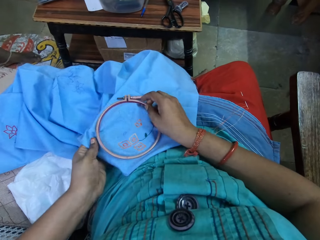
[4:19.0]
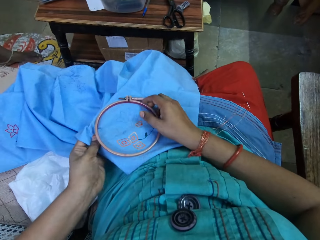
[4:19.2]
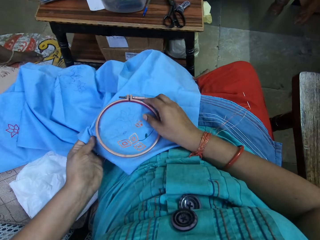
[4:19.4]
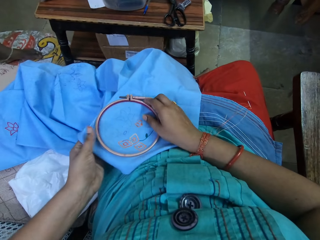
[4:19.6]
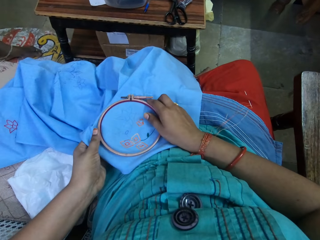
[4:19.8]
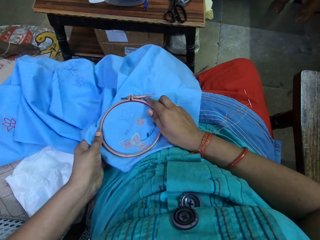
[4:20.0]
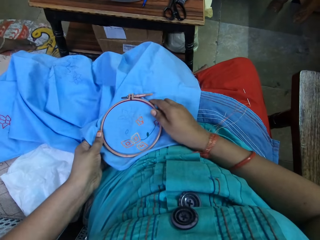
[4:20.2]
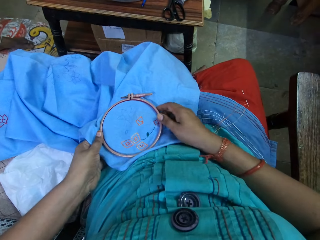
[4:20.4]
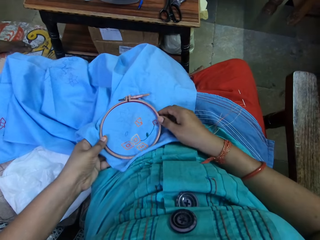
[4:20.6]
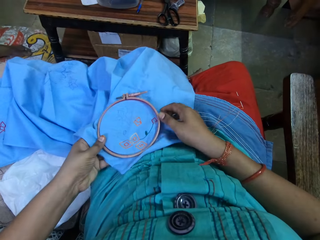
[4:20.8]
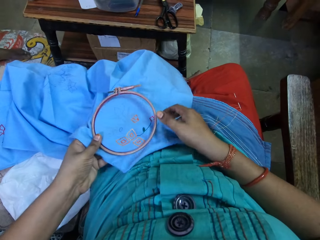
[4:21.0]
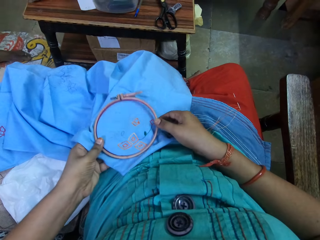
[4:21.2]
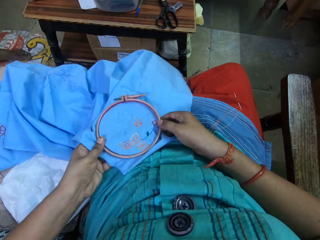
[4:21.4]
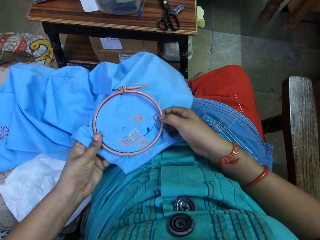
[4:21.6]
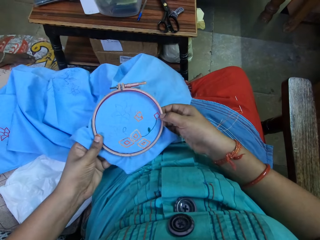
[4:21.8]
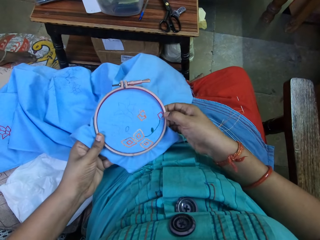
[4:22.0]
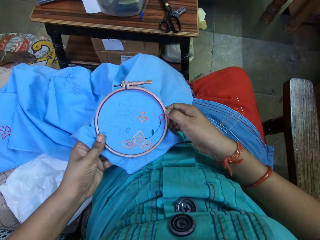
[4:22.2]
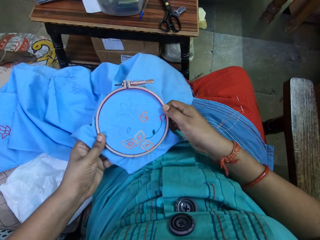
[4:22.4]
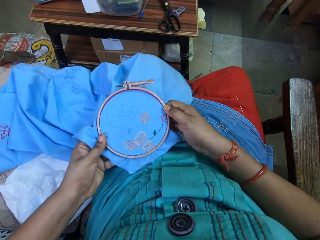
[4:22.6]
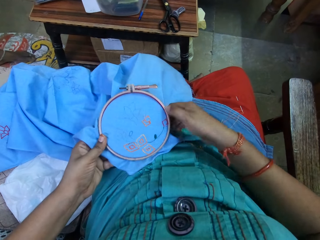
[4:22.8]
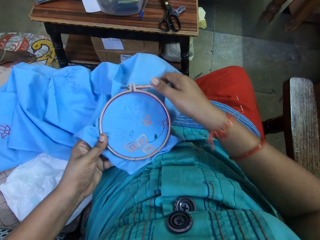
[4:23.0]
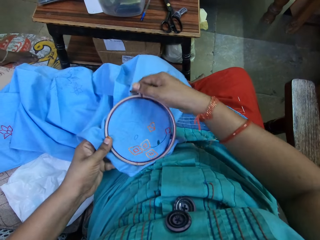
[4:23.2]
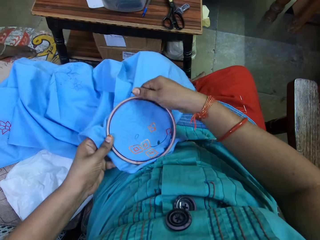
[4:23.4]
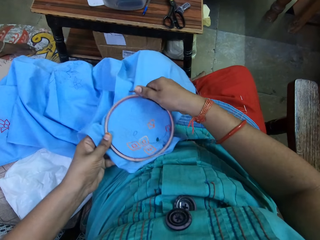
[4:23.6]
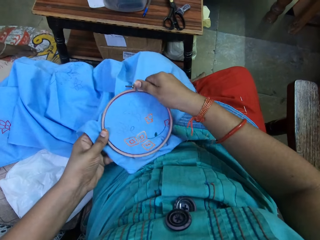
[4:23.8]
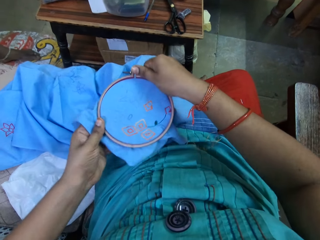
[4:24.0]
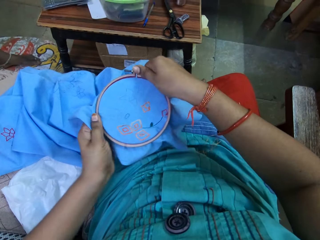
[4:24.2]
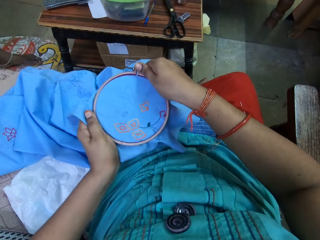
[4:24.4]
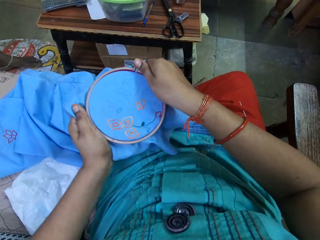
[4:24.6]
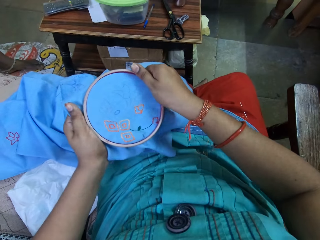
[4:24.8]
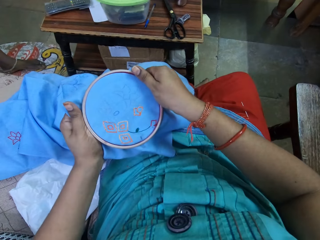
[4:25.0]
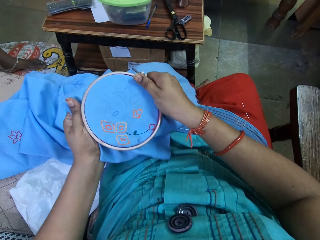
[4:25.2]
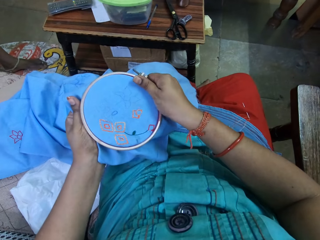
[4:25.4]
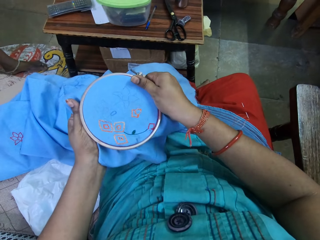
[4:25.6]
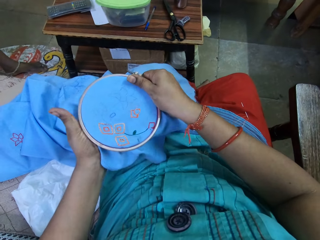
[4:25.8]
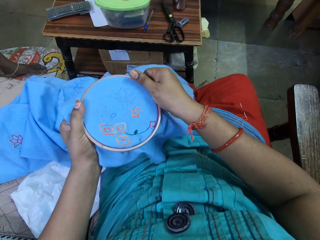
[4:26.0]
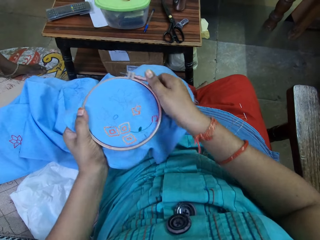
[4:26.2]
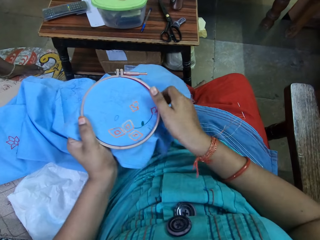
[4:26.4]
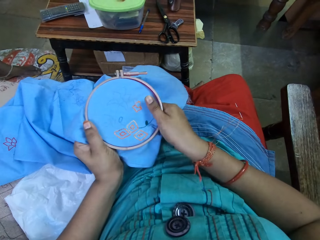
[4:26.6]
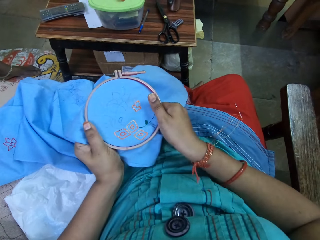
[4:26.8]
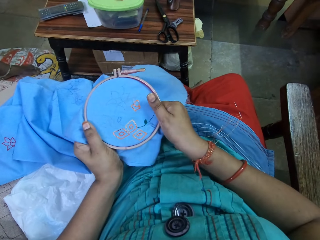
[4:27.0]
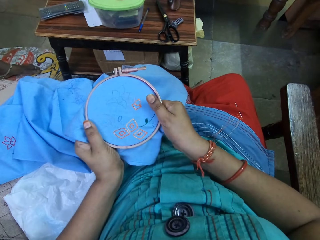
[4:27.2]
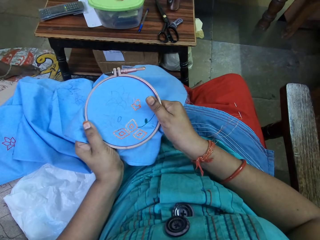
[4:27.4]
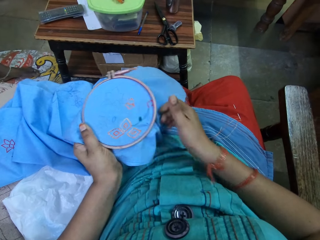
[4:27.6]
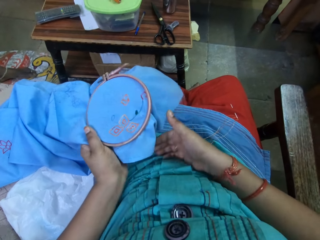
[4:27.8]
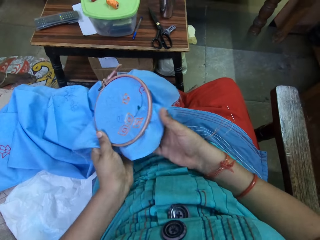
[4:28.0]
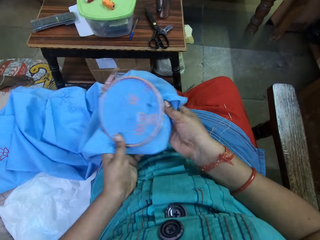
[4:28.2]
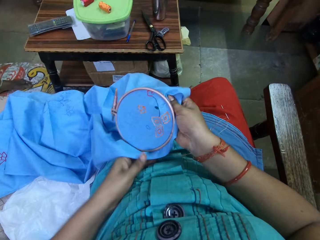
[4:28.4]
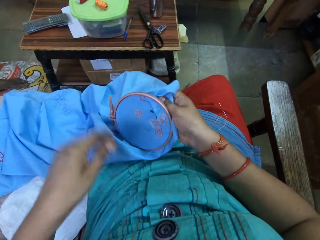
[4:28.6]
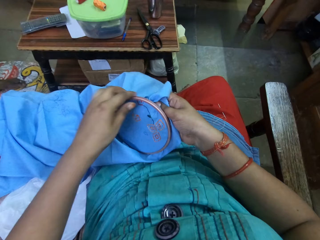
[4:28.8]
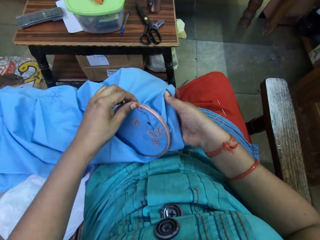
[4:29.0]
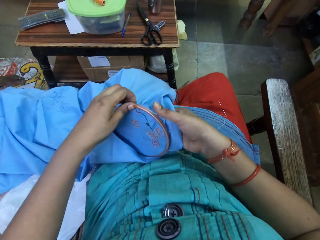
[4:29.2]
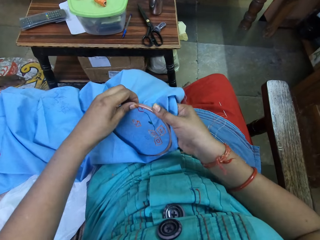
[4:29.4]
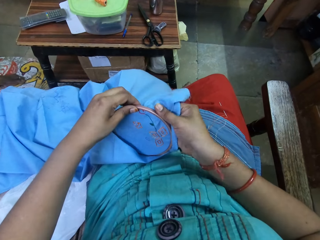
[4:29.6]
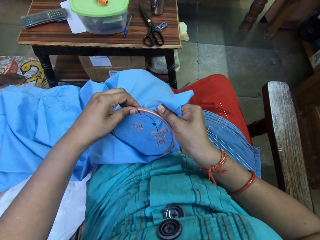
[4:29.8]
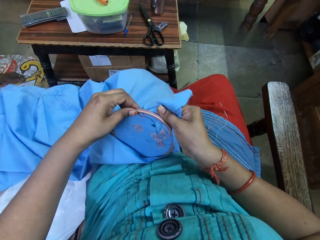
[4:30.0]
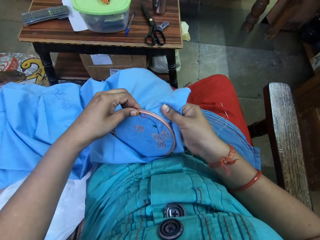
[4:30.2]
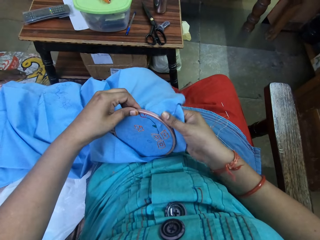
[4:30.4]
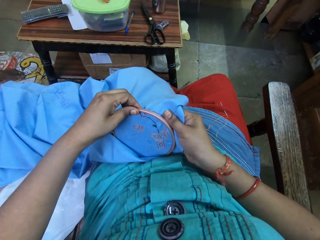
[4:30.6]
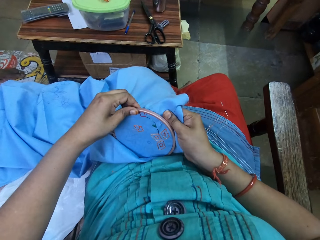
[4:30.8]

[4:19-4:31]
The camera wearer adjusts an embroidery hoop on the cloth.

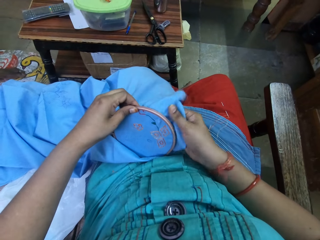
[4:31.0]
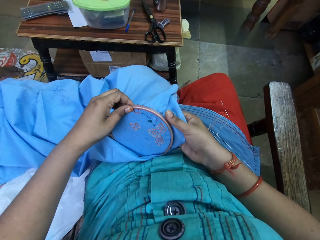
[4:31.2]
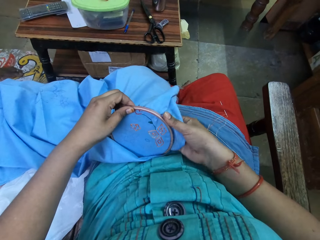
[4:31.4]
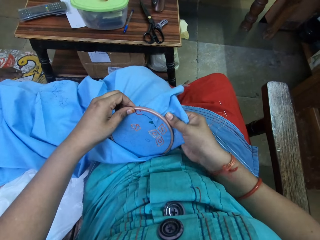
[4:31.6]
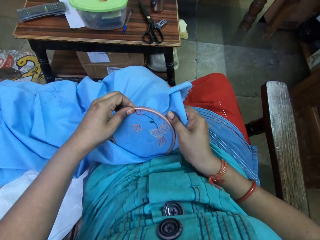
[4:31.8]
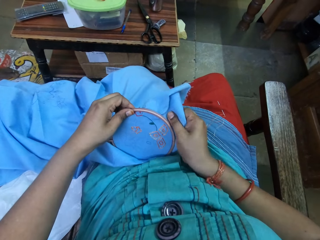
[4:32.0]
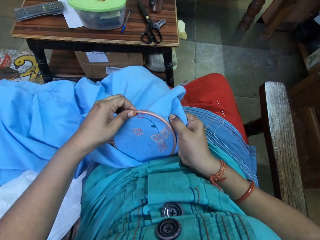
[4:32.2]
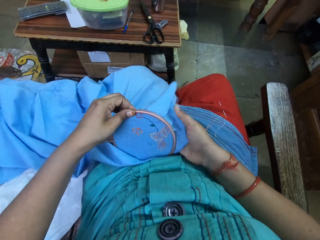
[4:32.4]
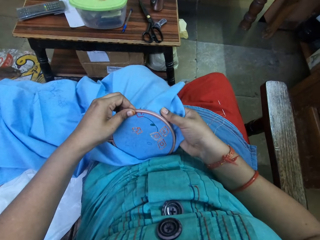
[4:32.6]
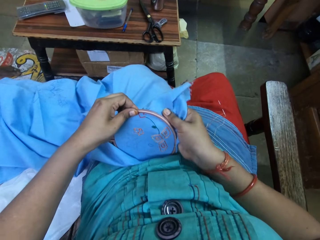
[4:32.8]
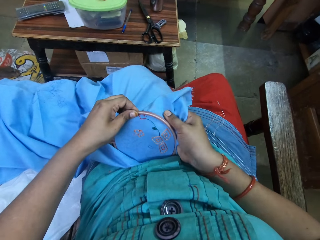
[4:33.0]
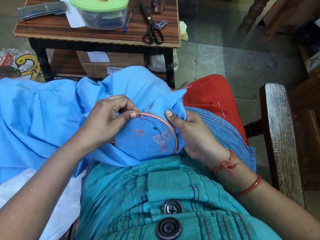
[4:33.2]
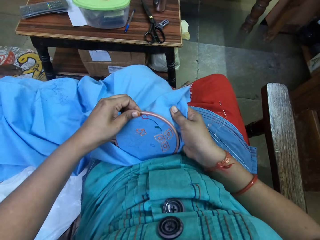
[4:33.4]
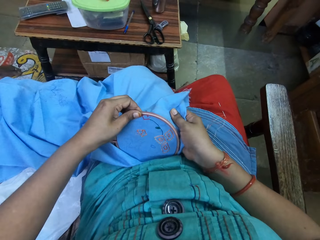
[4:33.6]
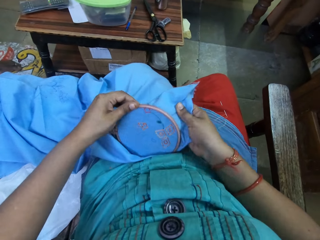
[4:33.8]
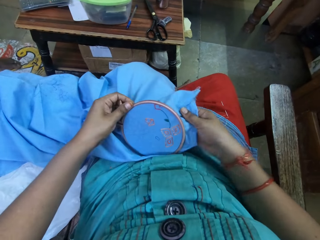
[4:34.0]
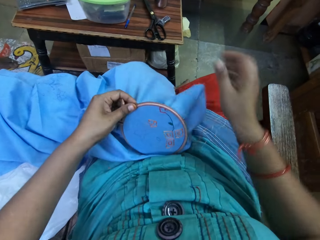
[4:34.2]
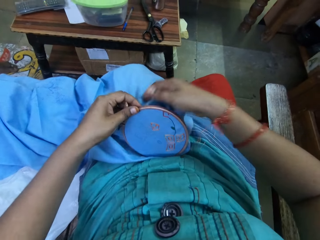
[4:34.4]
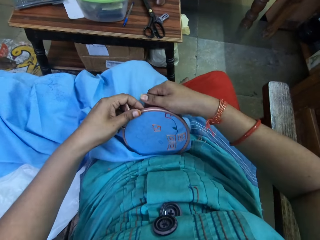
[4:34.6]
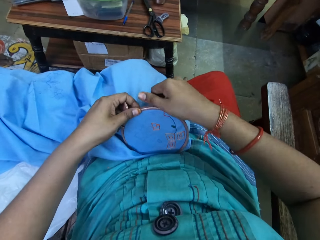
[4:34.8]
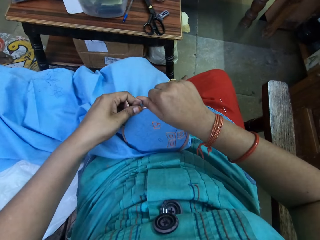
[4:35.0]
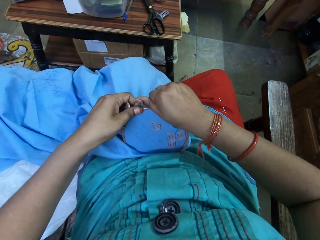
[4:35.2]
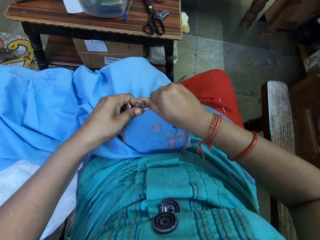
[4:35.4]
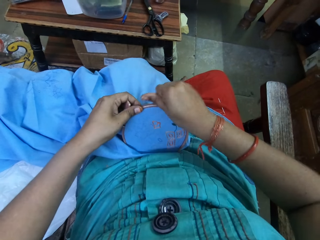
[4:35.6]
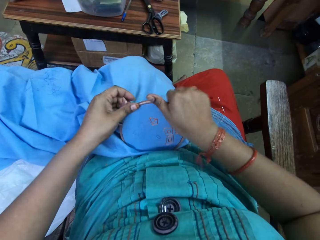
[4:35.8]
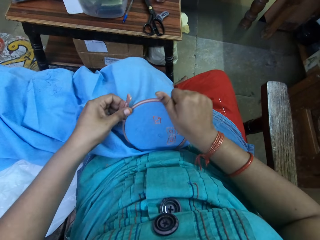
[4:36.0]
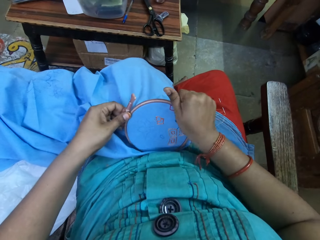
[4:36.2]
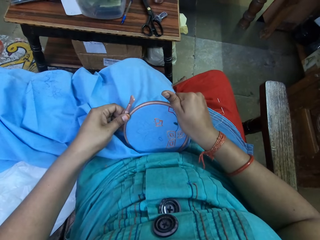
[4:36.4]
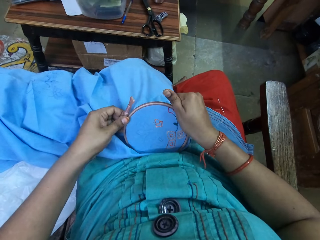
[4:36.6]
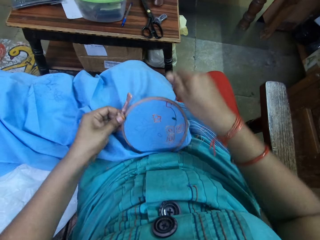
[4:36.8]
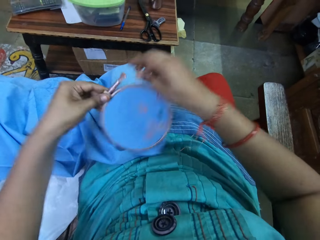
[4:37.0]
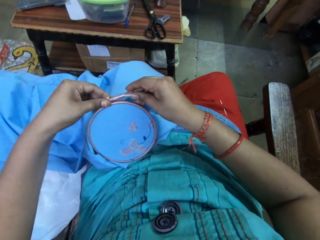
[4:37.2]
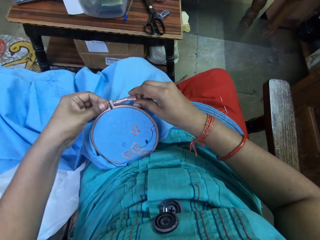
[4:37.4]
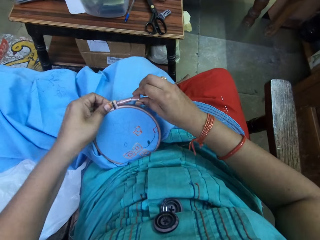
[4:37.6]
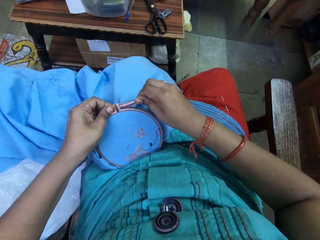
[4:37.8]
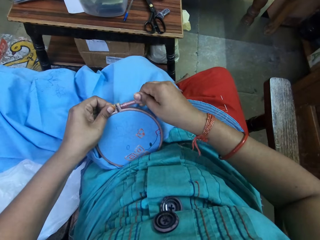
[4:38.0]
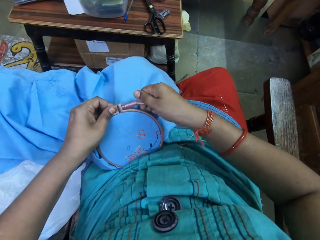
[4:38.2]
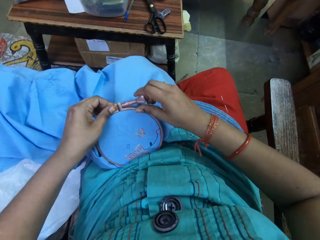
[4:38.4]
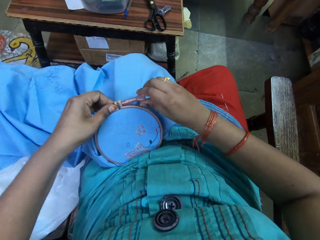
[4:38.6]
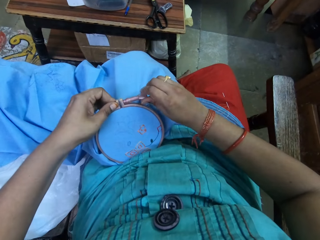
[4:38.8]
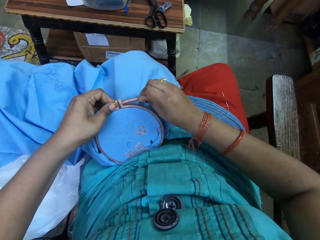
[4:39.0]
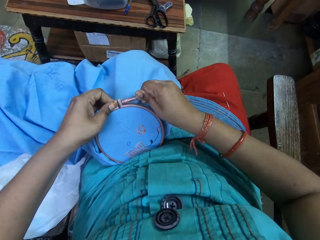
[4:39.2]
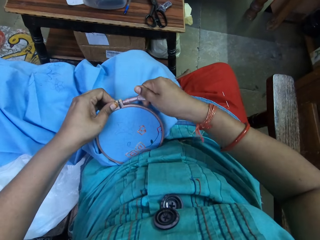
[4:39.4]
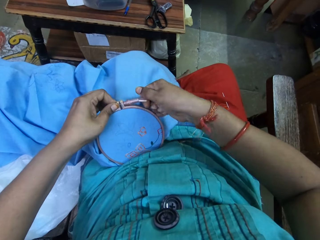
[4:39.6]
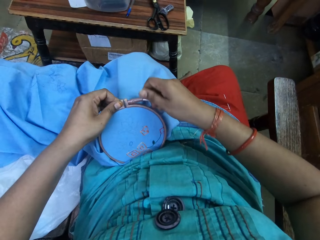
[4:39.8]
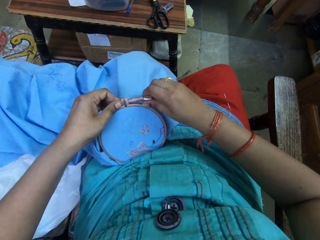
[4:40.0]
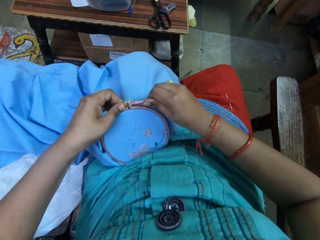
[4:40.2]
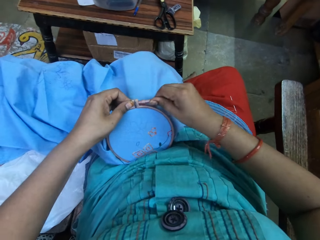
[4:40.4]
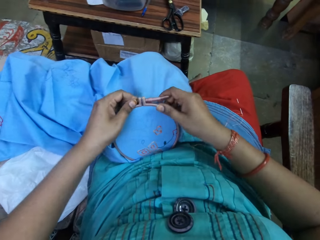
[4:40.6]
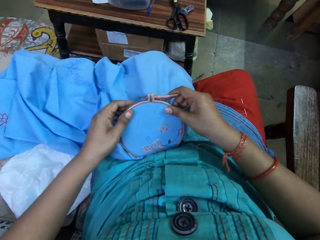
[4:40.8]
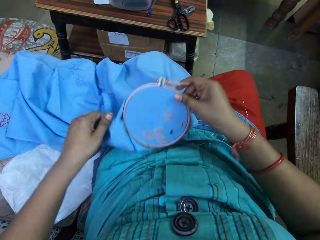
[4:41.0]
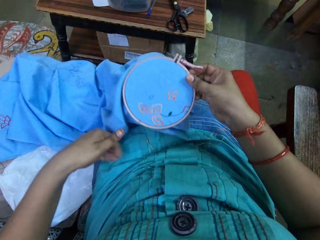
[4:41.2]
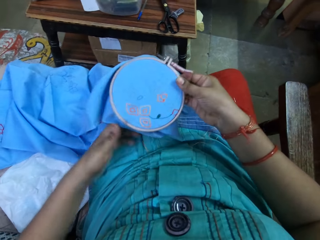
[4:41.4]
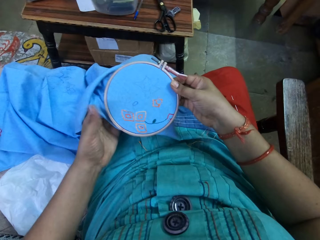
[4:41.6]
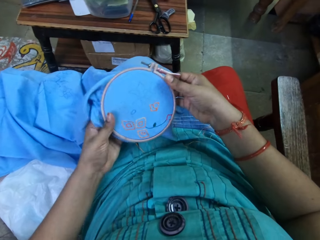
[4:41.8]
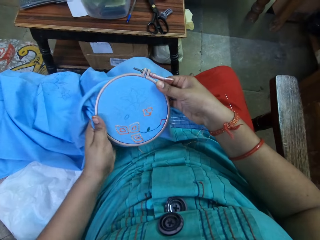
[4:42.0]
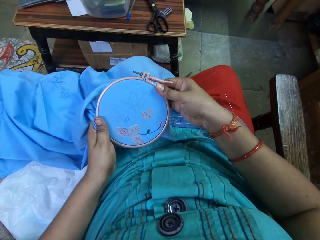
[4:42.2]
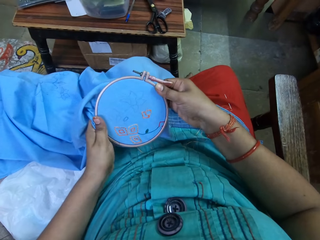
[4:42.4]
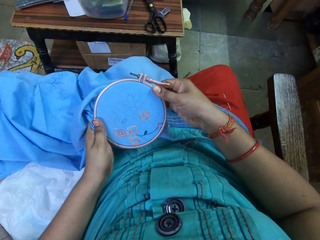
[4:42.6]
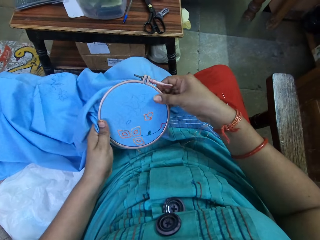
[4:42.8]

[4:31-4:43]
The camera wearer tightens an embroidery hoop on the cloth.
